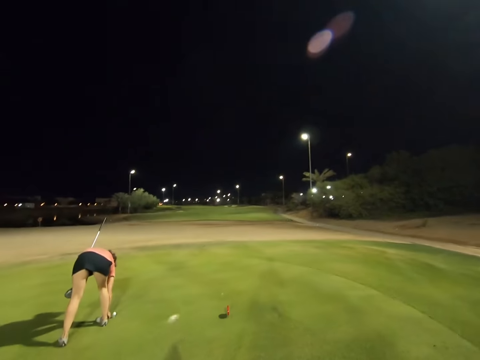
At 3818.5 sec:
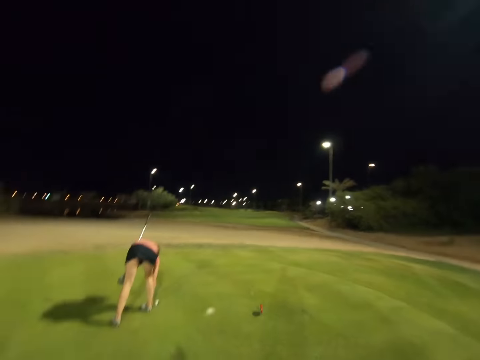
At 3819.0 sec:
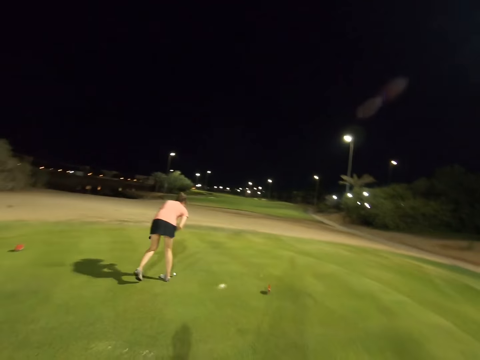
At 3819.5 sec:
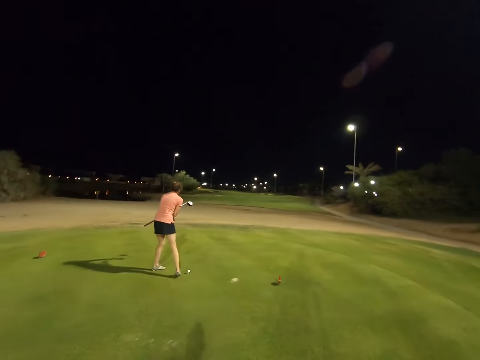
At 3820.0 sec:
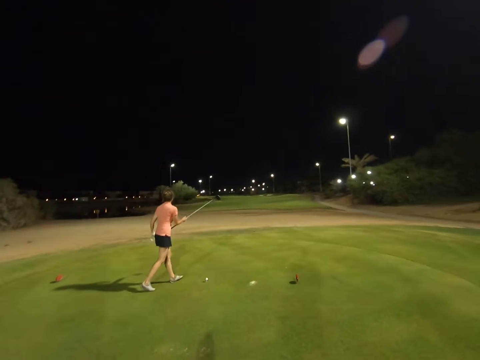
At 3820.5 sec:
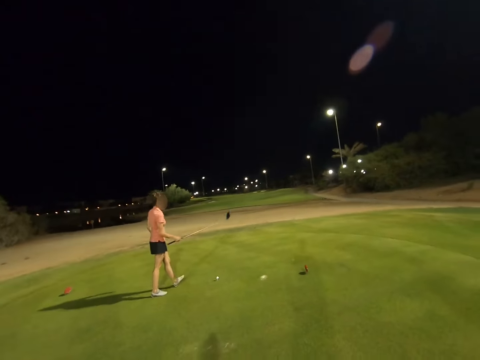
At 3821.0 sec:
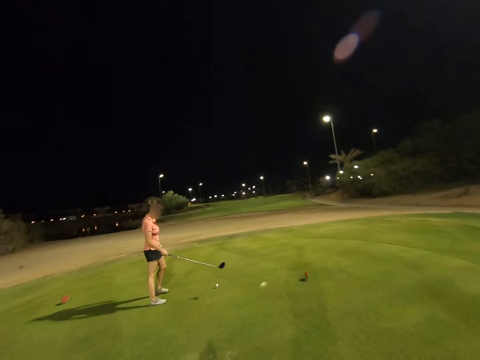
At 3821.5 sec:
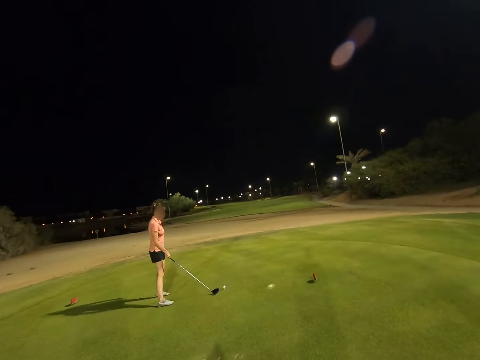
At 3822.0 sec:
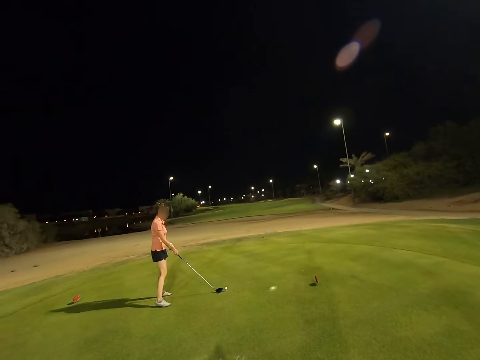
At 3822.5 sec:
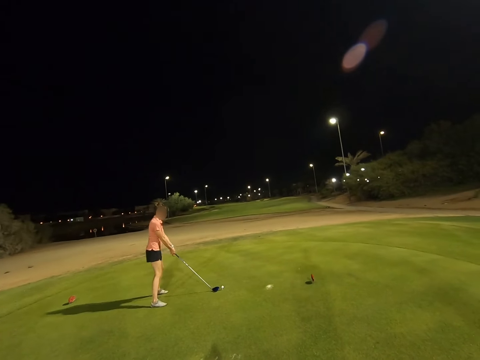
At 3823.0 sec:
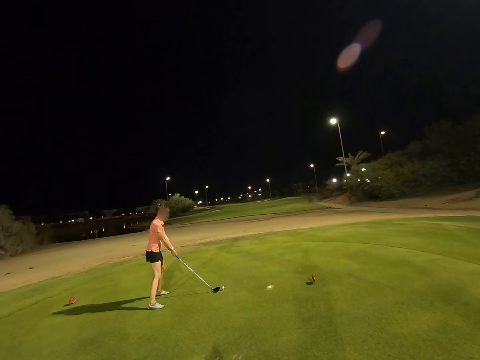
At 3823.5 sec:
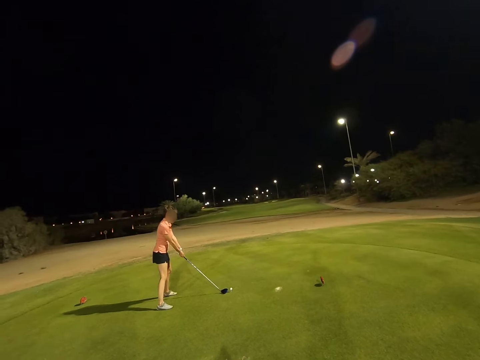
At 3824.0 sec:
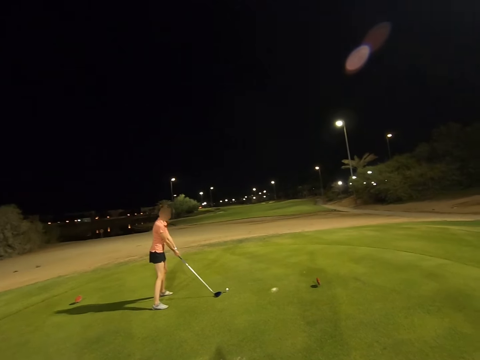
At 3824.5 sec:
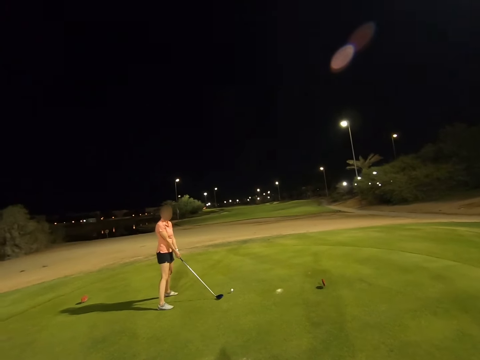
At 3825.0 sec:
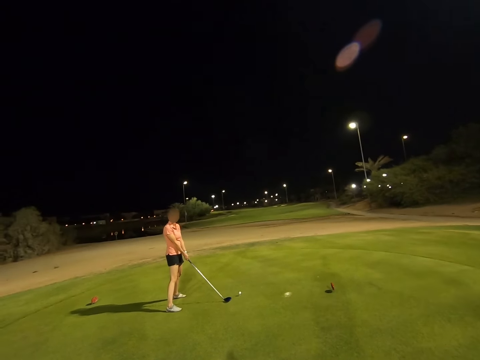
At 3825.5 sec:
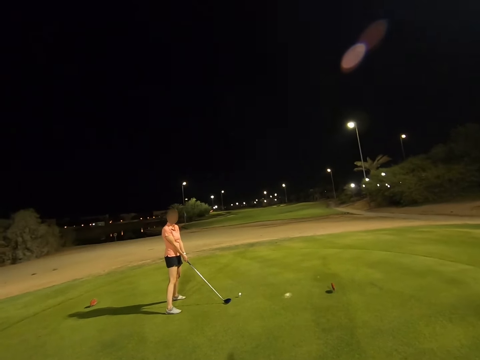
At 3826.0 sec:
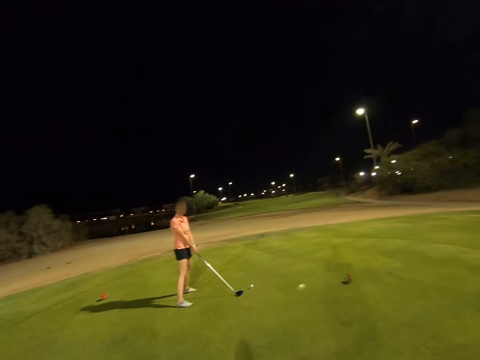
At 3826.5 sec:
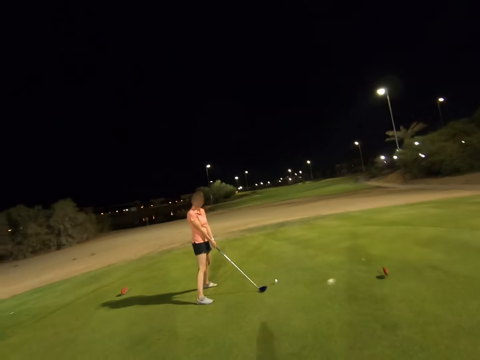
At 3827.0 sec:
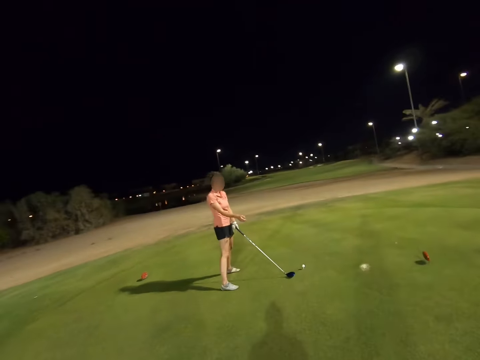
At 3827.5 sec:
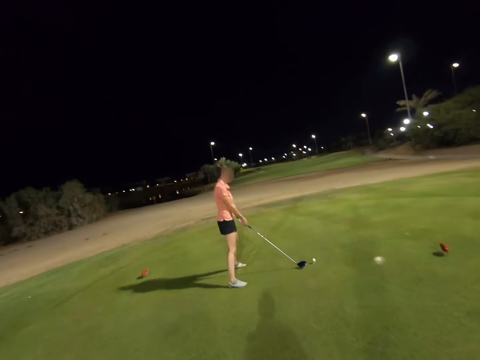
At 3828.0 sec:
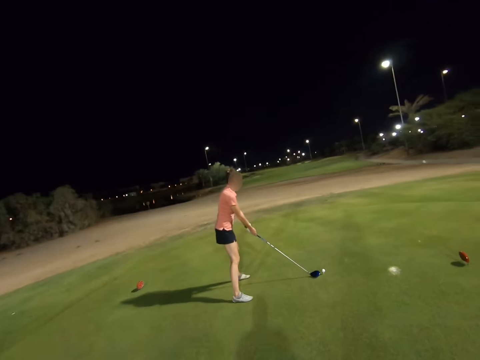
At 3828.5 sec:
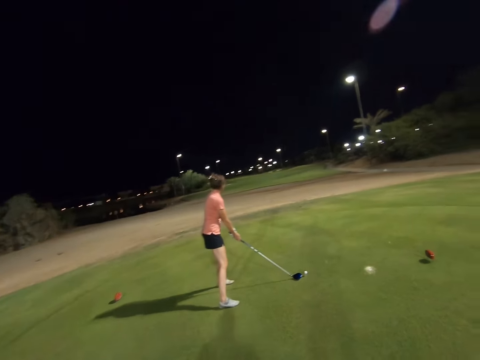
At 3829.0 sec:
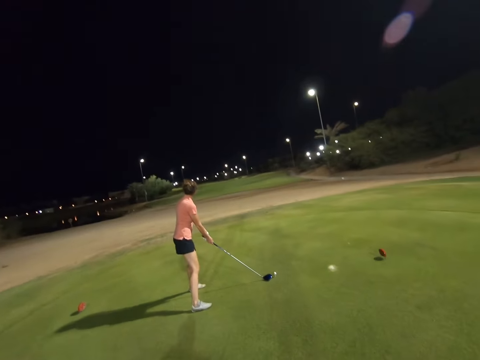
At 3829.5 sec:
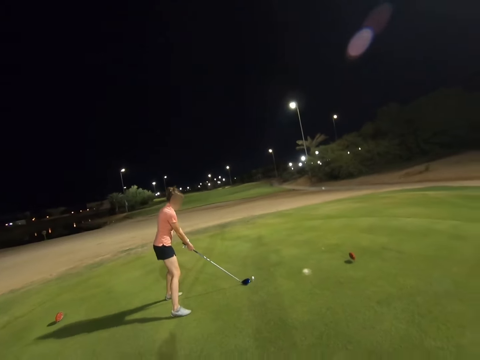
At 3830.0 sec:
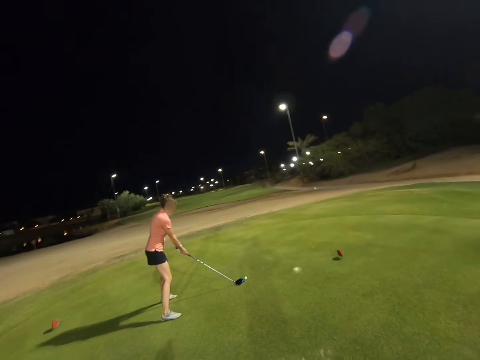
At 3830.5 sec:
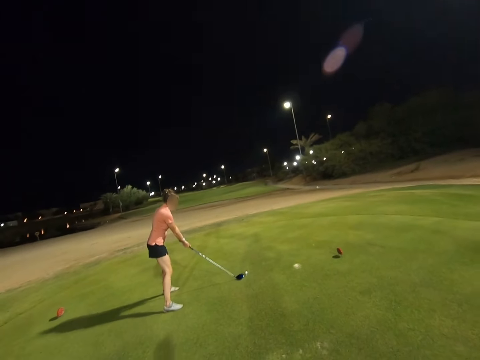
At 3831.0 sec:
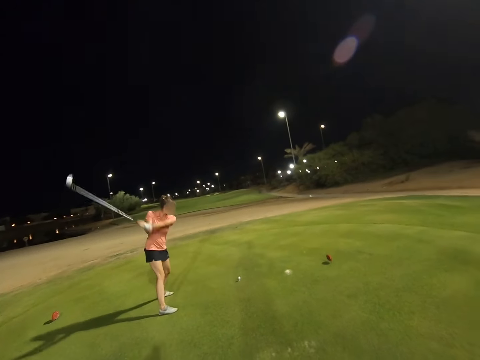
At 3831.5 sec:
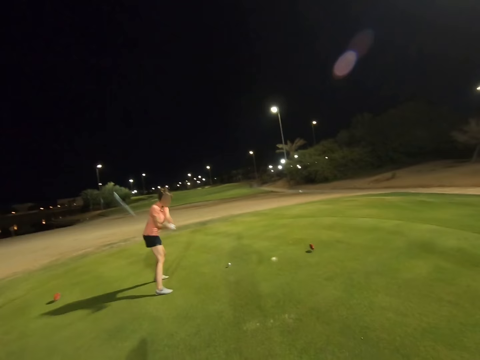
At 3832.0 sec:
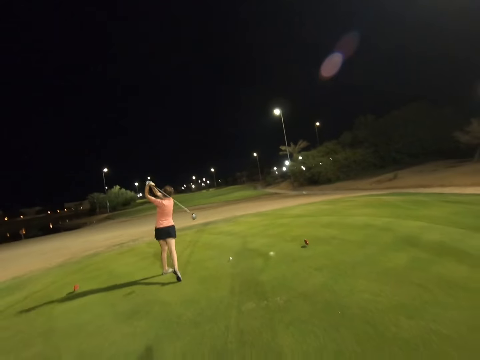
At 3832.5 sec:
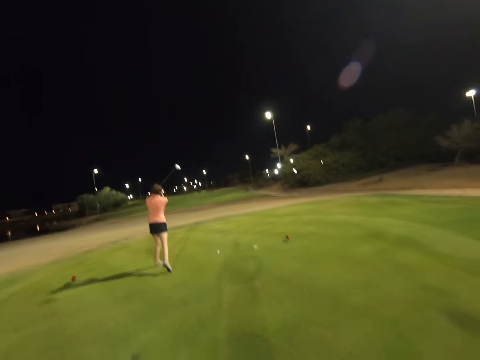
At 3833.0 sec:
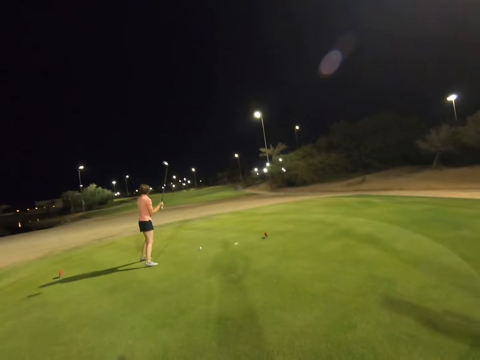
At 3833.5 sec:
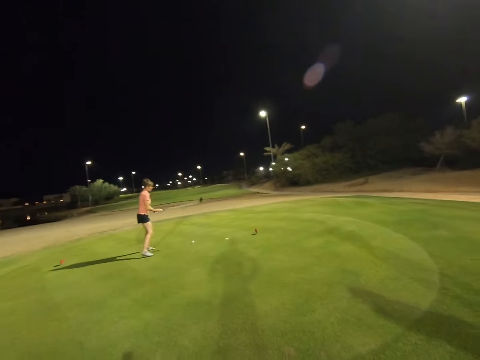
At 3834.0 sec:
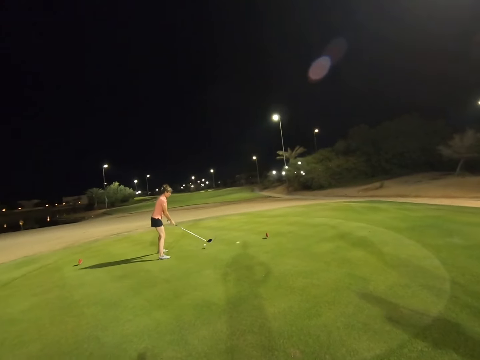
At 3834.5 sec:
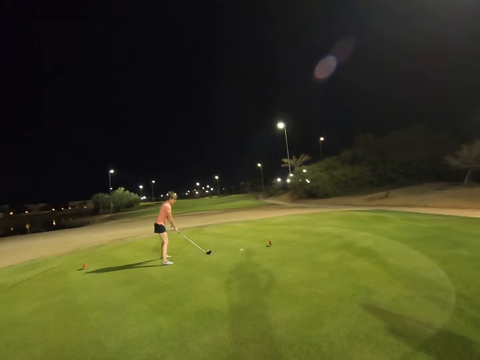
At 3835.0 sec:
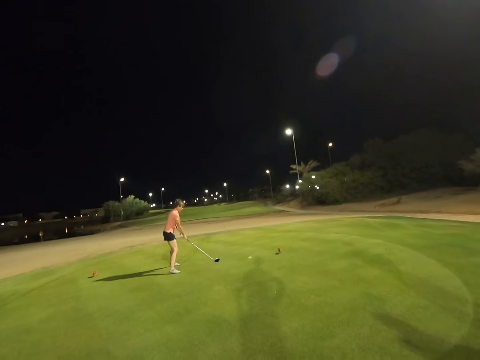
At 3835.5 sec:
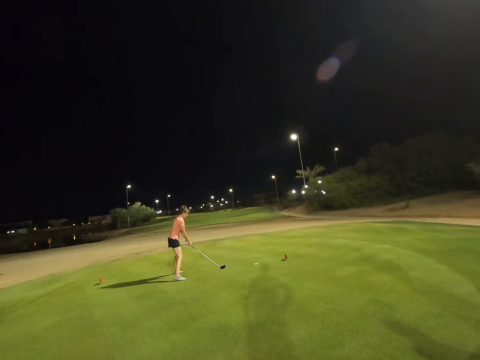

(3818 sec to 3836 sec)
A woman places a golf ball on the tee. The woman throws the ball. The camera wearer misses the golf ball.

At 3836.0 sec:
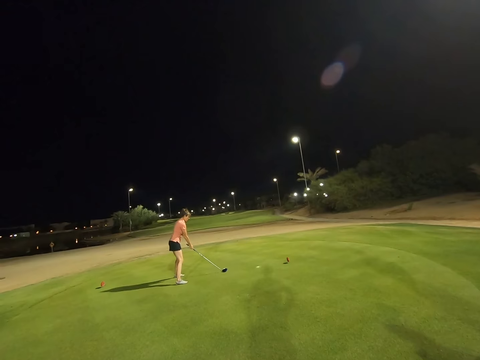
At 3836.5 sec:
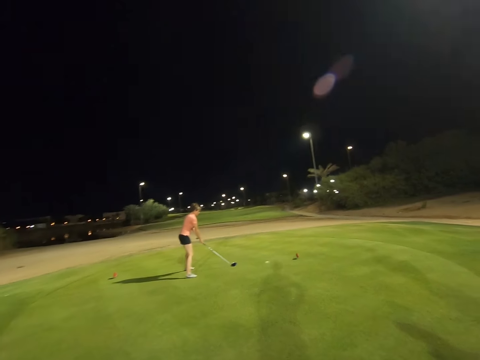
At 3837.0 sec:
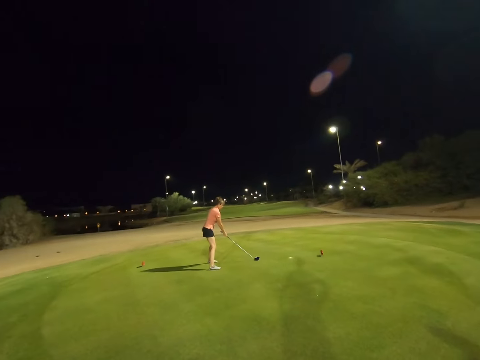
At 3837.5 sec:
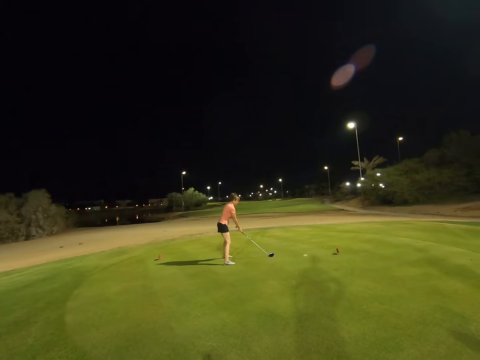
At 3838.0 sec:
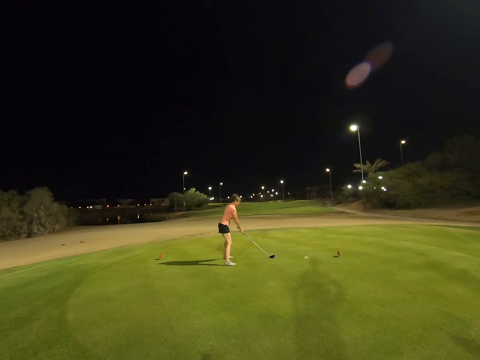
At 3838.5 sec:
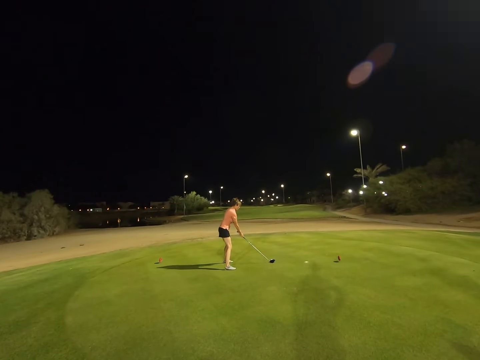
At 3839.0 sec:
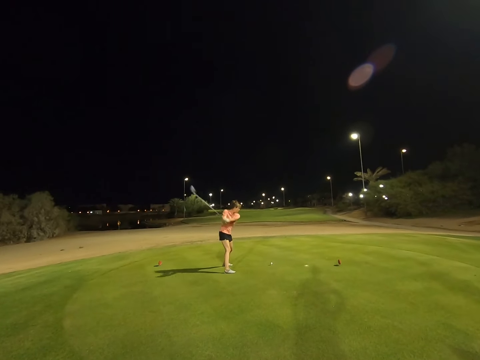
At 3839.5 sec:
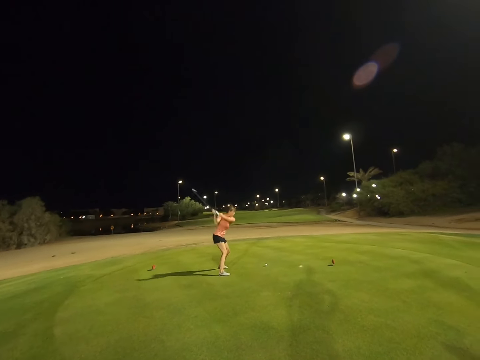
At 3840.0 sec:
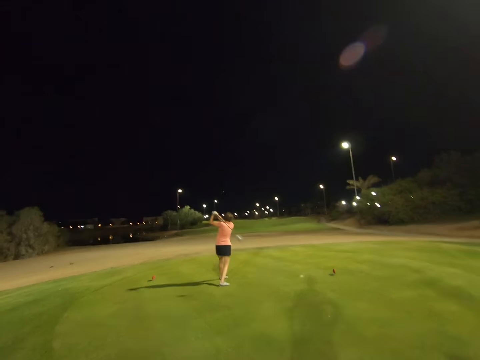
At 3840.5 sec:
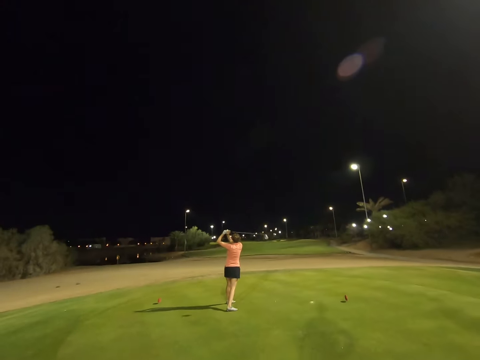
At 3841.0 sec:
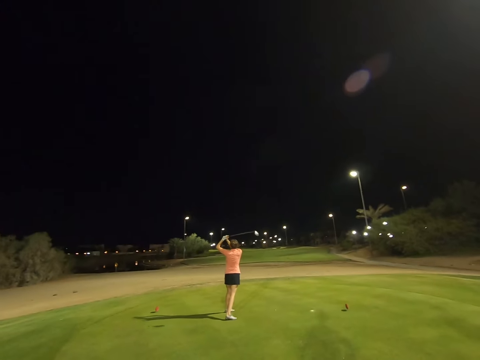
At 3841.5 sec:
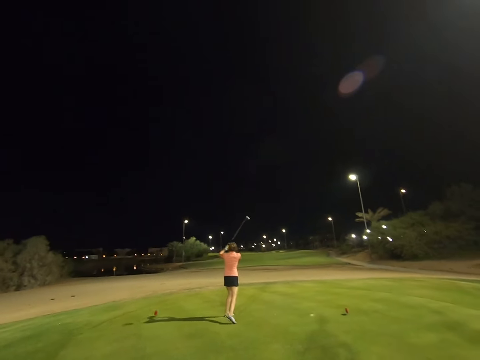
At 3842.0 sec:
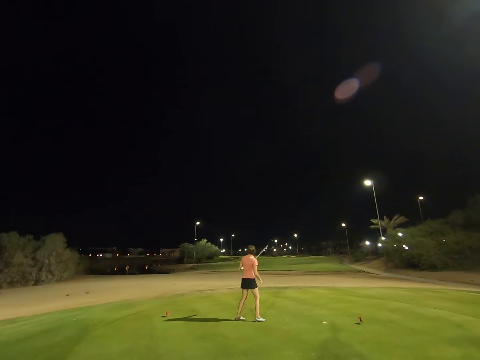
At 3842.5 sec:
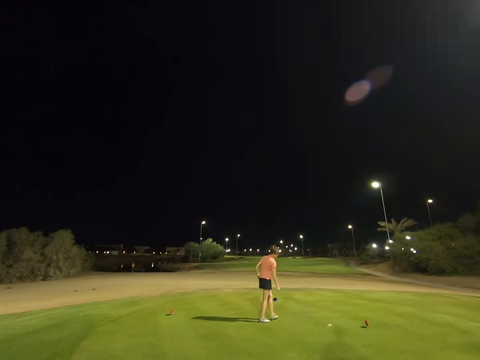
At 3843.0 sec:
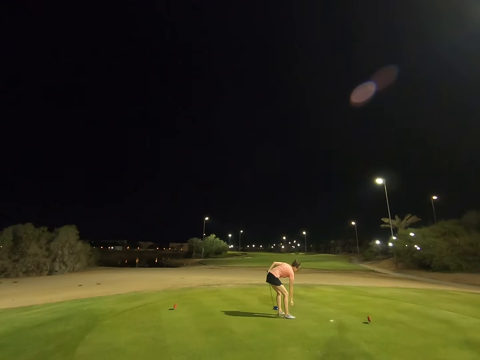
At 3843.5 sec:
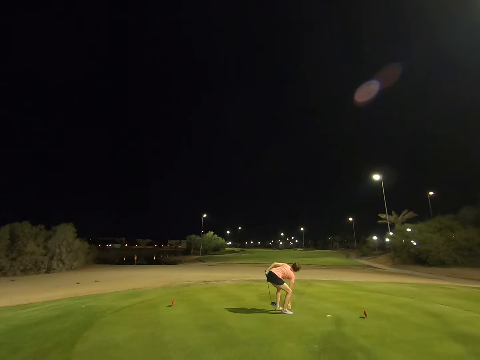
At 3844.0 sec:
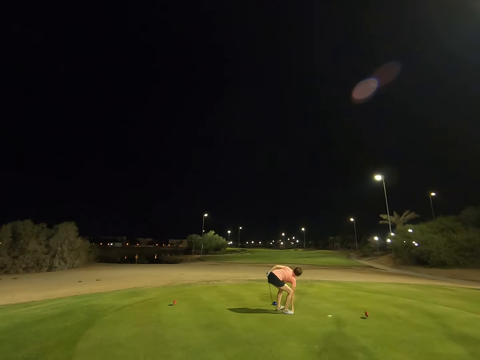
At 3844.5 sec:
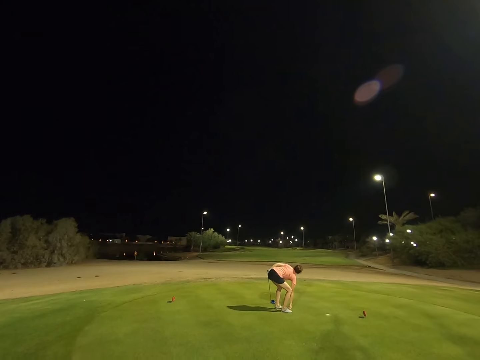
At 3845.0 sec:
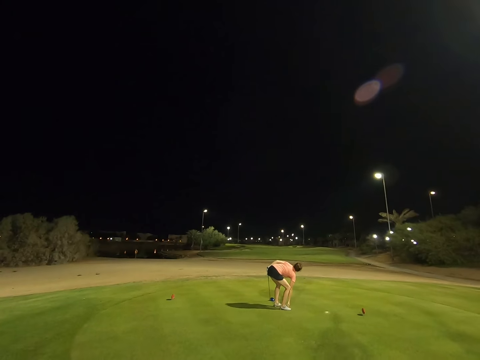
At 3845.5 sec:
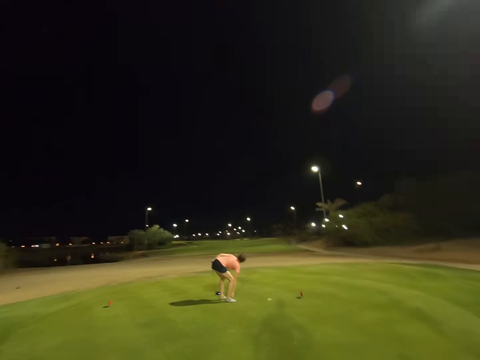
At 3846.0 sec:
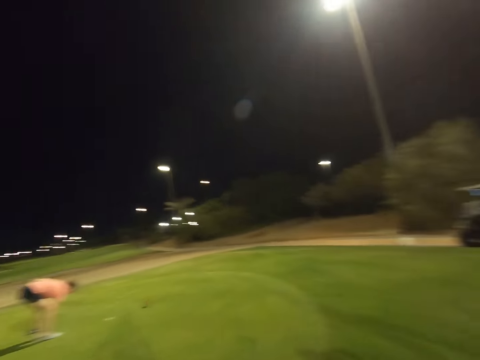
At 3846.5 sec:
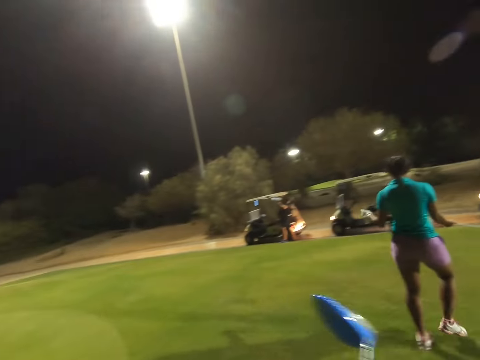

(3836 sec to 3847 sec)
A woman hits the golf ball. The woman picks up the tee on the ground.
